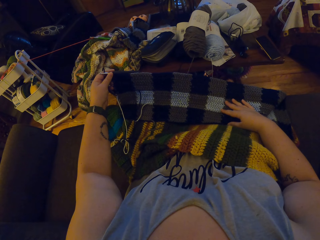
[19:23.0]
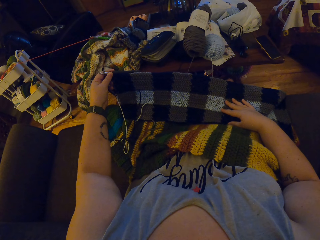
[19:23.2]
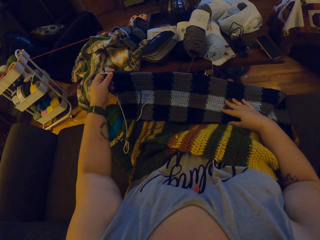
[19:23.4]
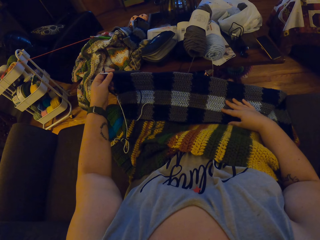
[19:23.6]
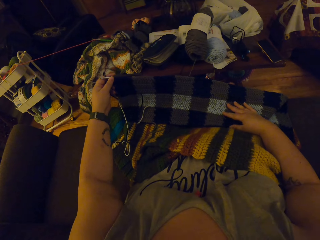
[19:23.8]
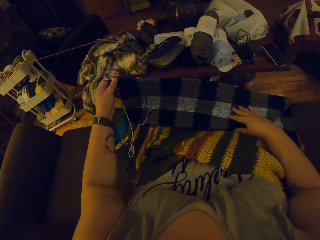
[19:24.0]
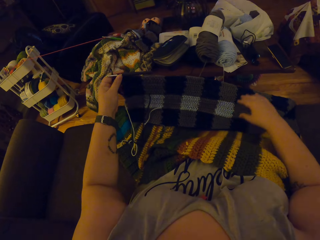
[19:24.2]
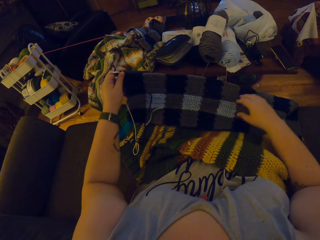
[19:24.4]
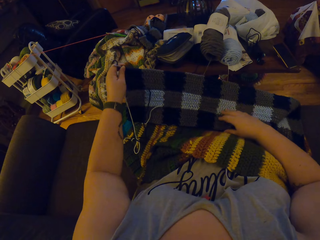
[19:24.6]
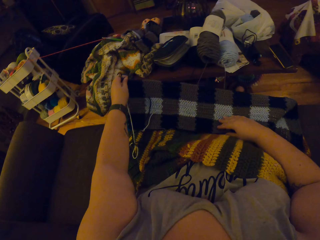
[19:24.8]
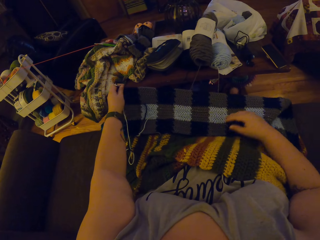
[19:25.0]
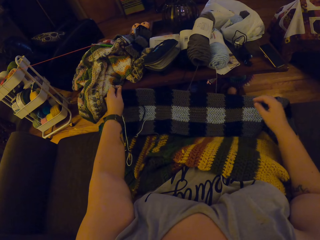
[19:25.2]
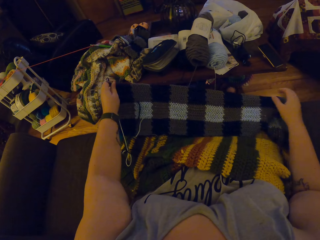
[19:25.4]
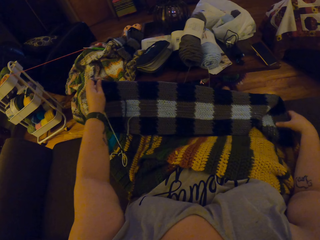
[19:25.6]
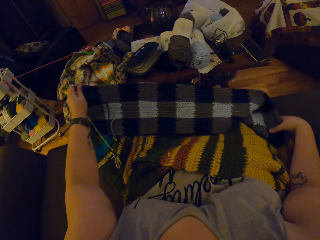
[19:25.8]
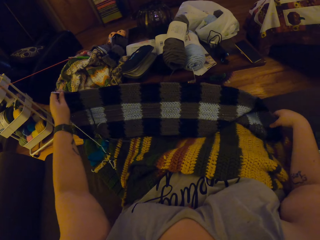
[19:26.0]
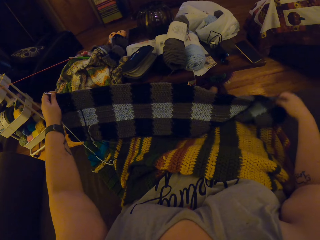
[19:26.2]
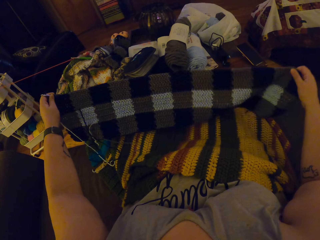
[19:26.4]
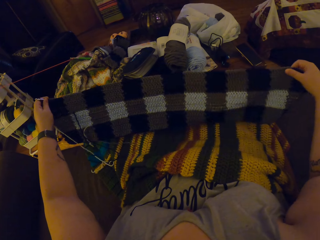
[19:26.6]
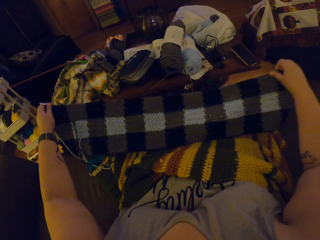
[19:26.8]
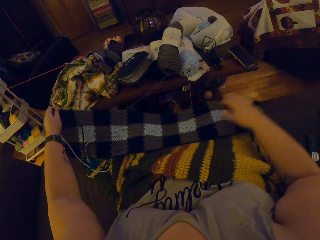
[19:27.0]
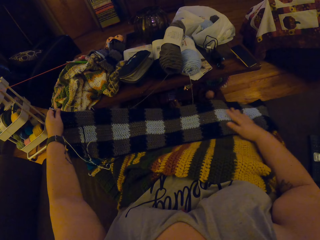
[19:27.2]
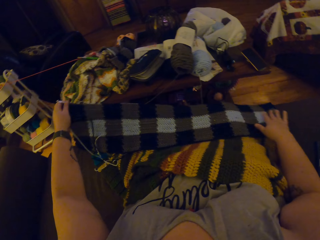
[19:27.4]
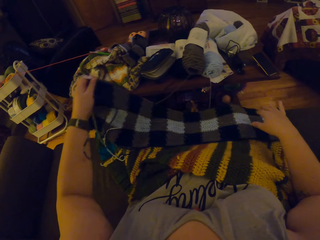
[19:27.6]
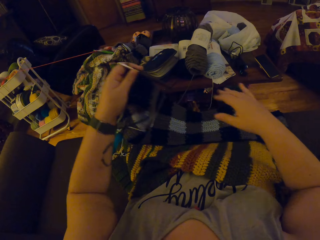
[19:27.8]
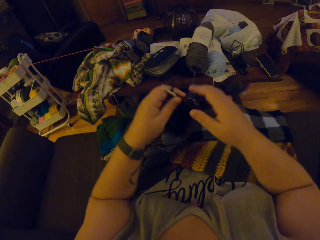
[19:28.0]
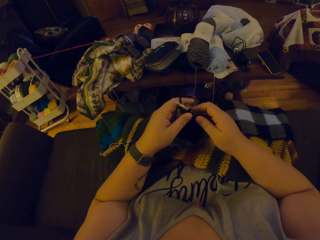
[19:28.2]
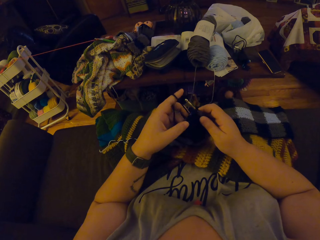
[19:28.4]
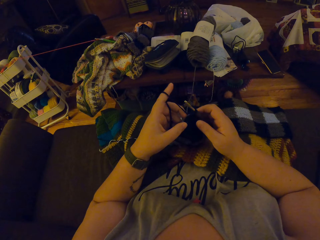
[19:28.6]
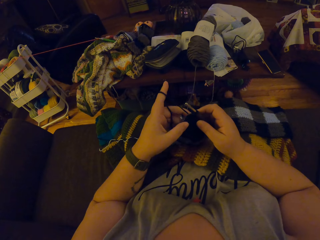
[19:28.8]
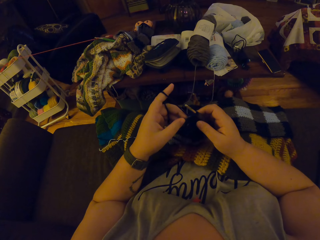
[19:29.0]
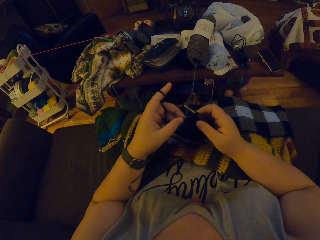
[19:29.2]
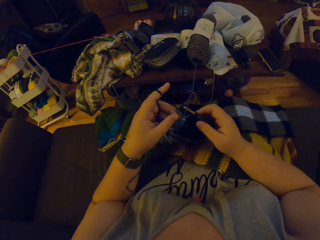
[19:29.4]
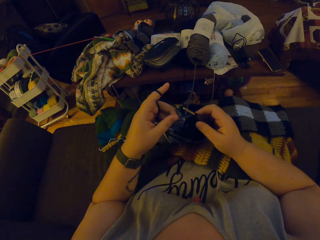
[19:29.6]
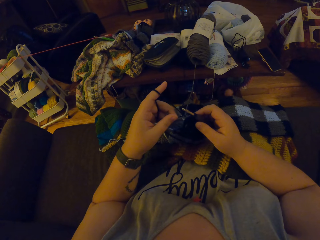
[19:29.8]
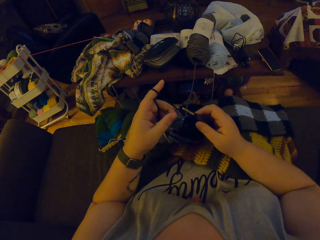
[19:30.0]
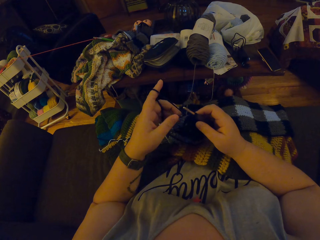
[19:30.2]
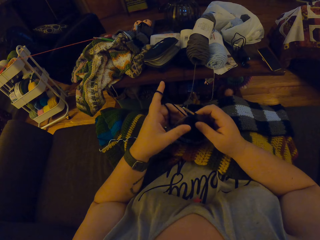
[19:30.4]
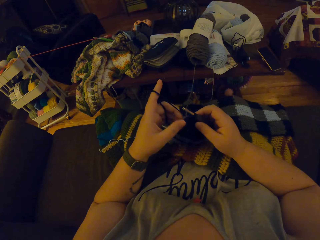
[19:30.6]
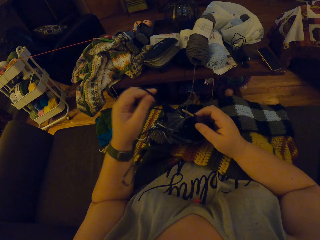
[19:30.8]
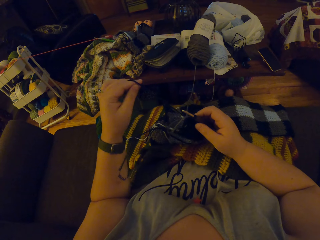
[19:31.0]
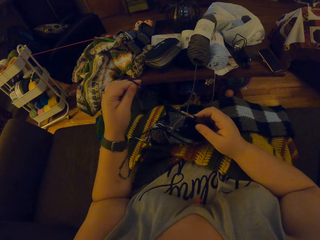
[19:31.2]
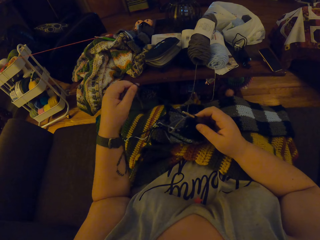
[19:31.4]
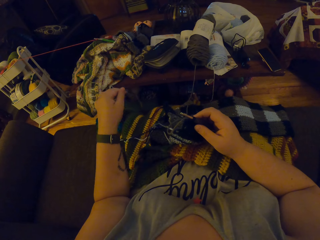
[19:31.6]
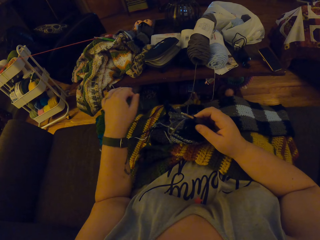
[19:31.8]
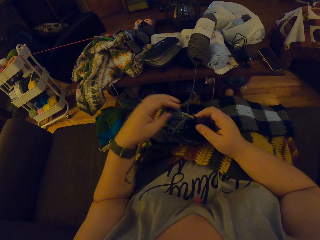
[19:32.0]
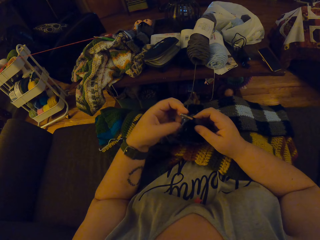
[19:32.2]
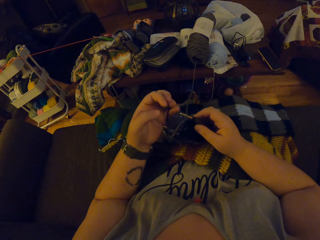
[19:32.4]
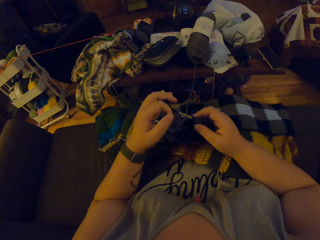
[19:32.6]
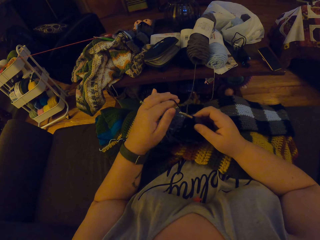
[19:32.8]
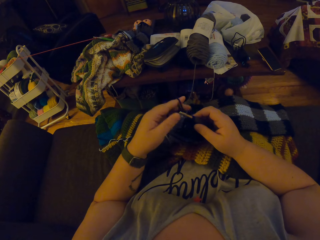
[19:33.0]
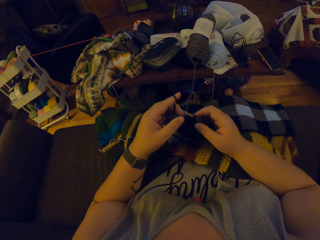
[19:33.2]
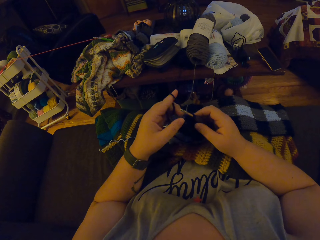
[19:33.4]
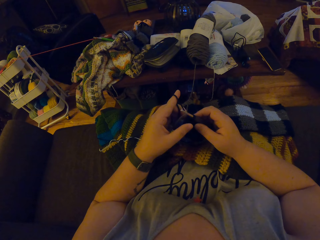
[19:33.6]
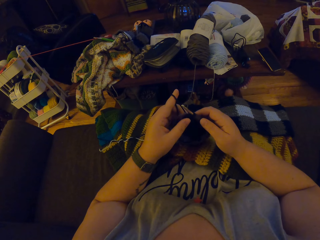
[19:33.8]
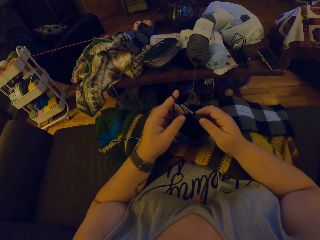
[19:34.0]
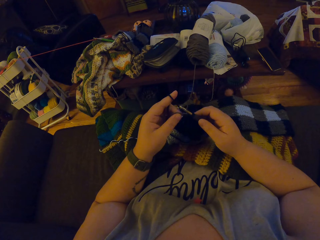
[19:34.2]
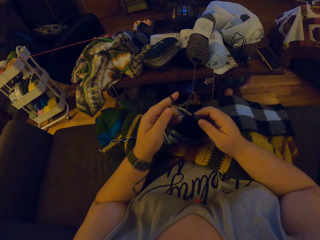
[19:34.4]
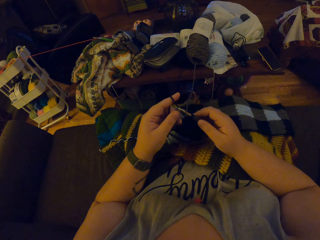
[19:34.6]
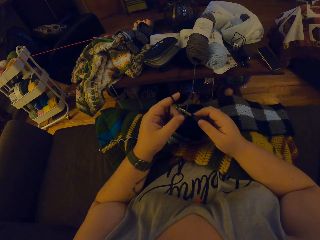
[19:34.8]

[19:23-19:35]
The camera wearer straightens the crochet with both hands. They pull the yarn.

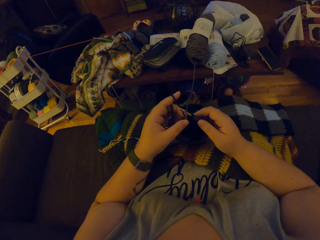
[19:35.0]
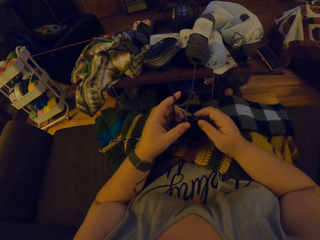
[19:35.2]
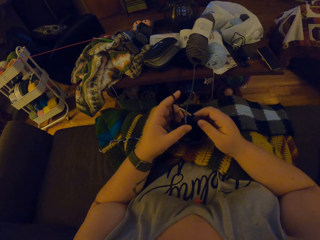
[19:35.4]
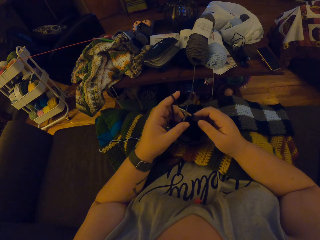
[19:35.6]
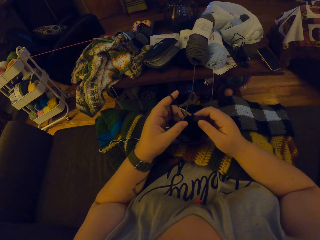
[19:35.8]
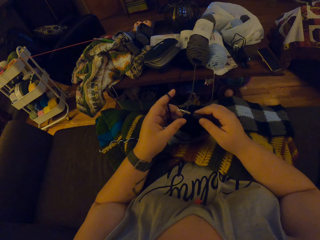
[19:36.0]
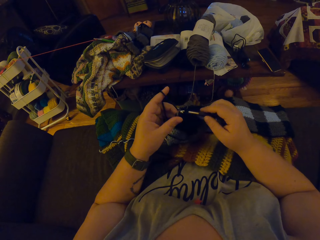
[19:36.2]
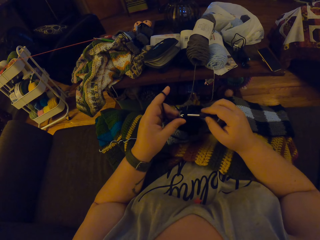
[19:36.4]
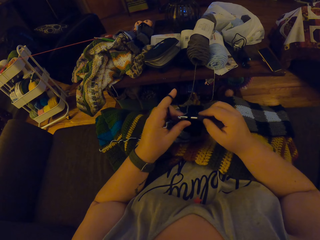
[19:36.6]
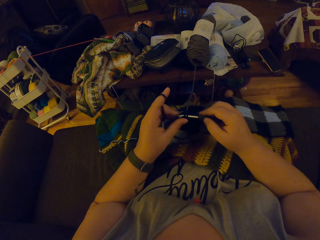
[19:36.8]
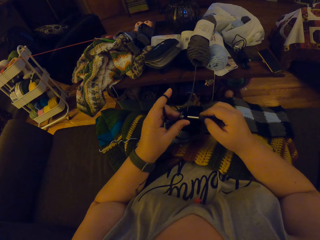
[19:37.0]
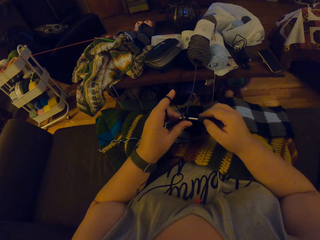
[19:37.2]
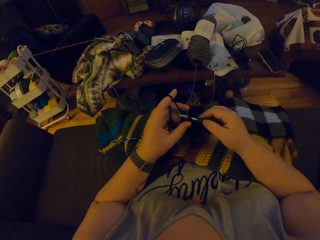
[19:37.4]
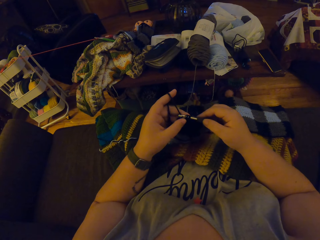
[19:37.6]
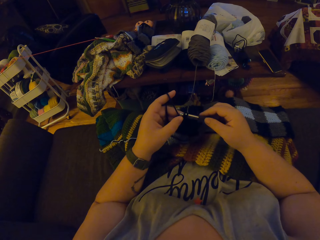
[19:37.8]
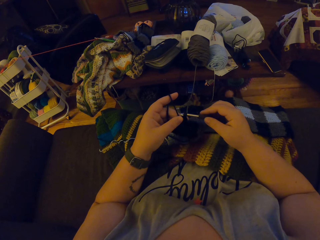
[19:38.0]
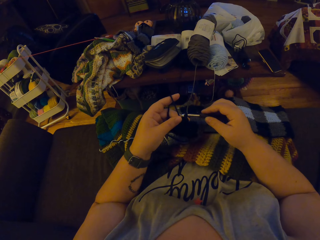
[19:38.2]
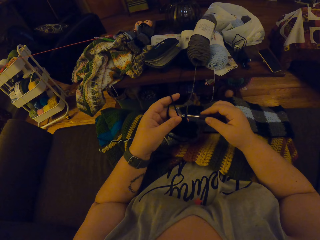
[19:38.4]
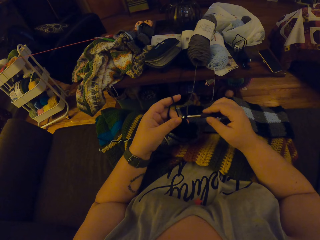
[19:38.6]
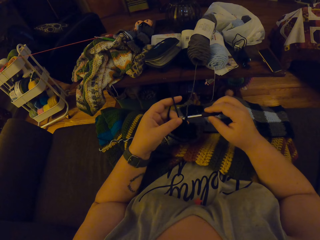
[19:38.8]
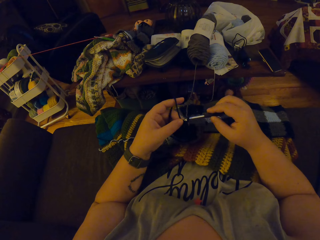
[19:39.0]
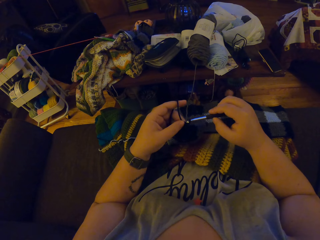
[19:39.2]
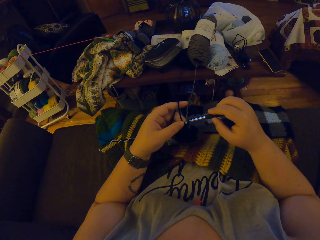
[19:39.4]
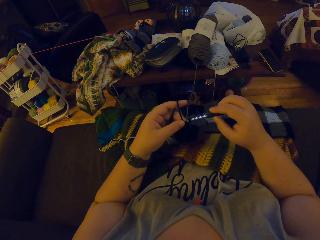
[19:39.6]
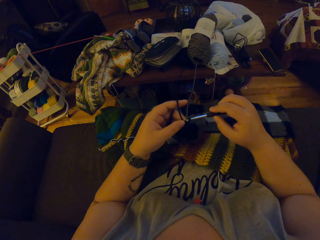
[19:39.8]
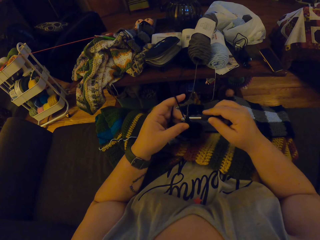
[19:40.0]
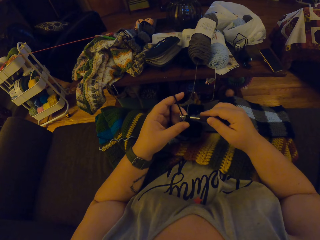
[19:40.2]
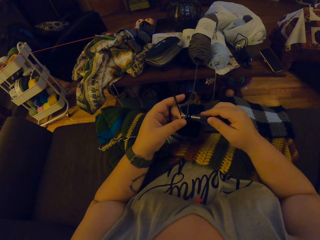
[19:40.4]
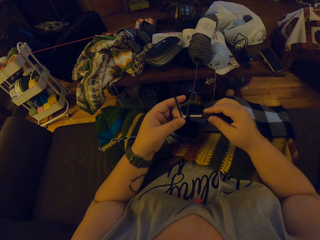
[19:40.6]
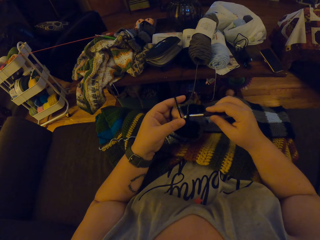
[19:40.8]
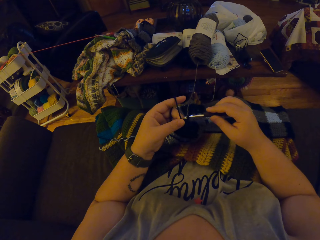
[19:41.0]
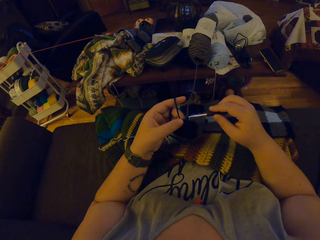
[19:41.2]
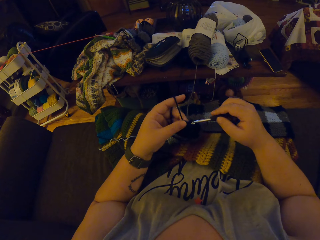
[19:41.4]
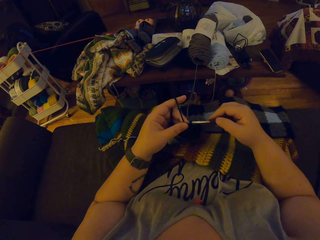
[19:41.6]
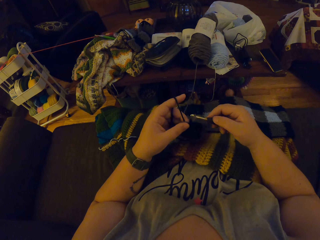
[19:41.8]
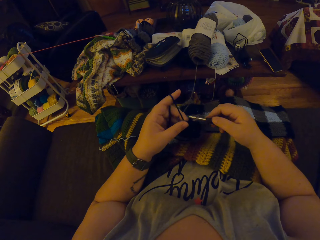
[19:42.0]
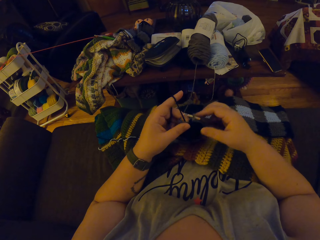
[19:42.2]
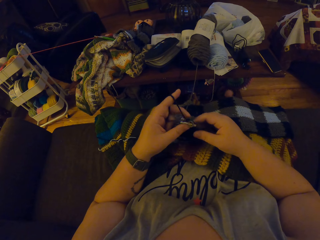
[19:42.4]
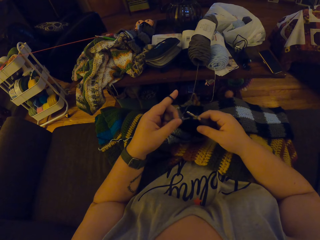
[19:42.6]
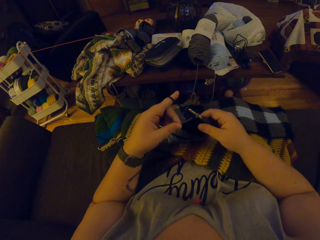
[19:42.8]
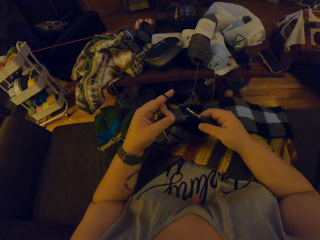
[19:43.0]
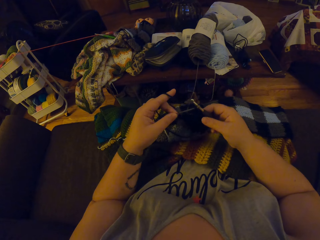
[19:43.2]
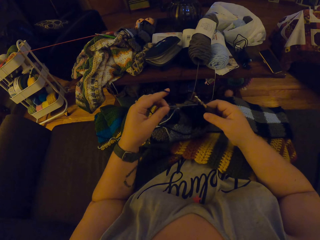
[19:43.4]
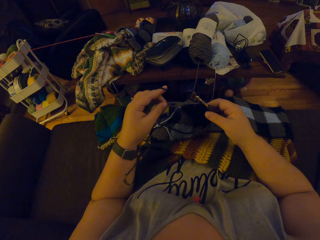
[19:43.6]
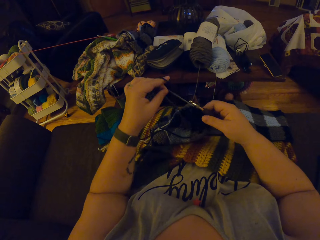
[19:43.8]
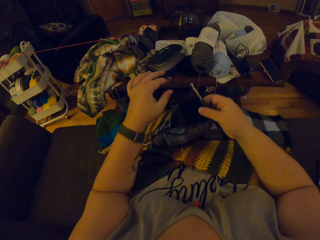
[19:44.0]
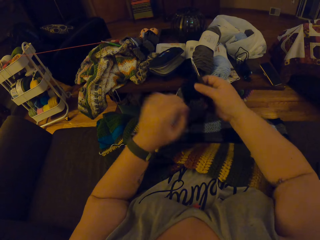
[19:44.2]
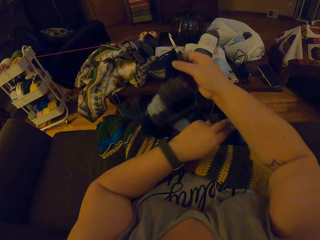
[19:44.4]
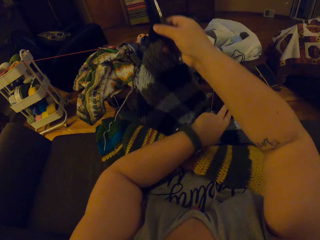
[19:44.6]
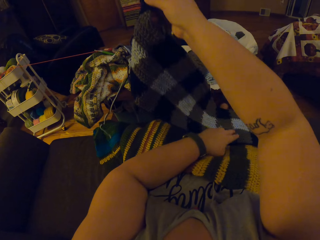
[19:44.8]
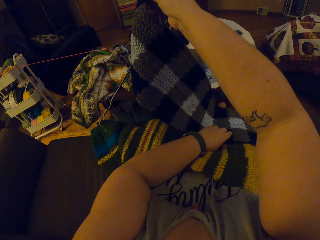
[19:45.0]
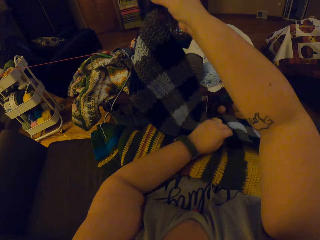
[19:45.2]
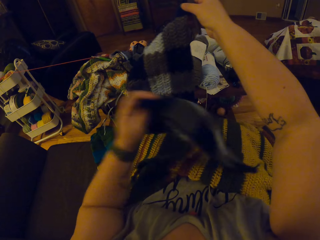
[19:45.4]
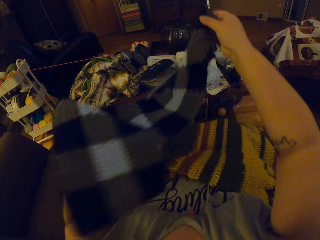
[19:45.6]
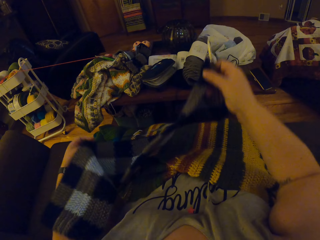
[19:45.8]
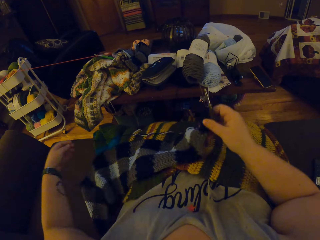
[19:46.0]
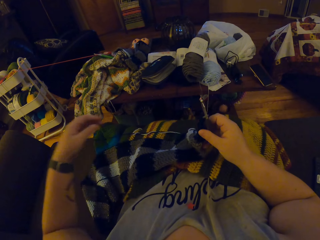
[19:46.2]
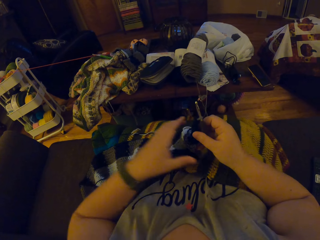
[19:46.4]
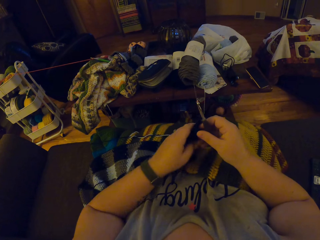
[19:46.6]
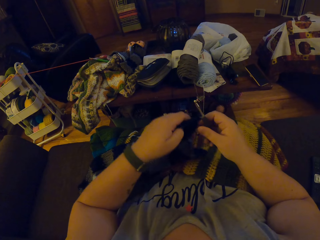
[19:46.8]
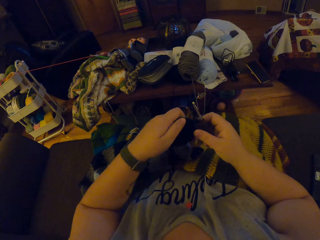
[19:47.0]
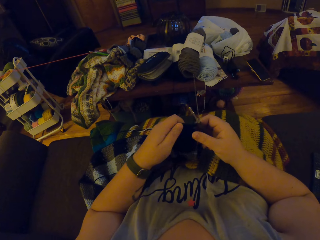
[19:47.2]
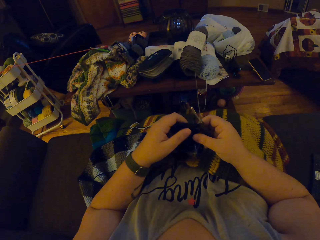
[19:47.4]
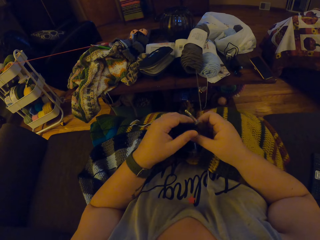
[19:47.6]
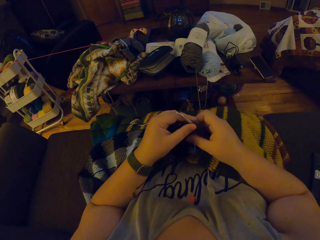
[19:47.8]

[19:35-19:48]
The camera wearer crochets a garment using a hook in her right hand and the black yarn. She pulls the yarn. She rotates the garment.
